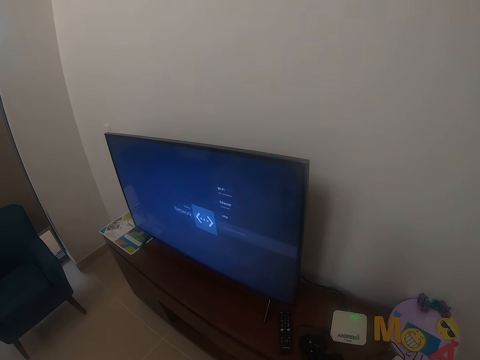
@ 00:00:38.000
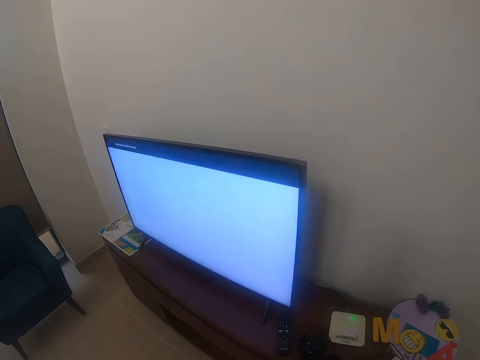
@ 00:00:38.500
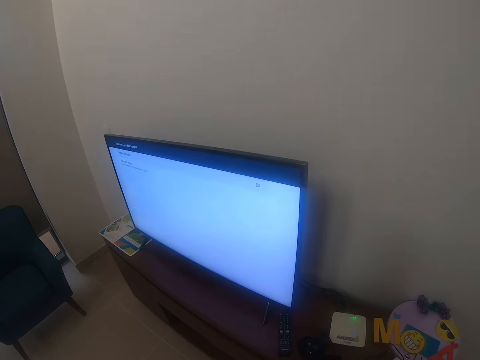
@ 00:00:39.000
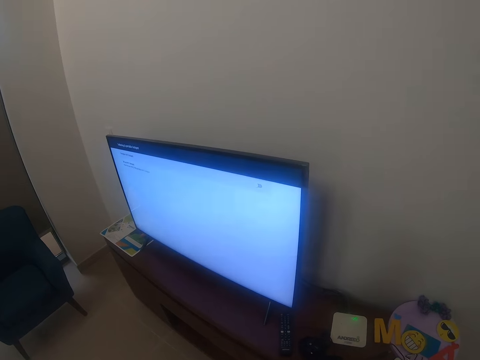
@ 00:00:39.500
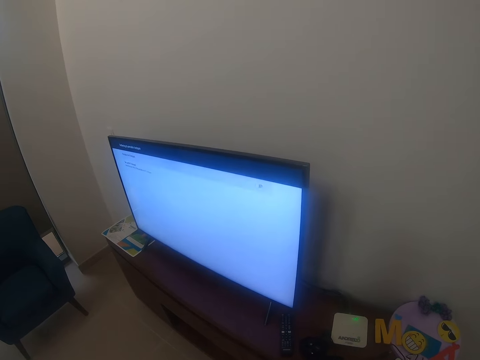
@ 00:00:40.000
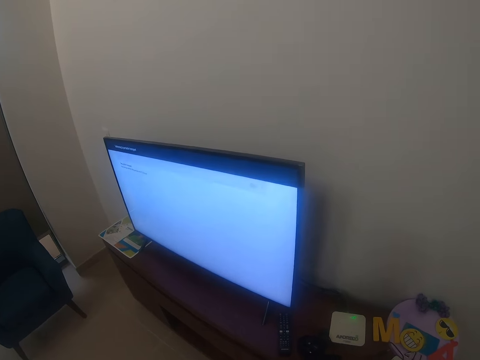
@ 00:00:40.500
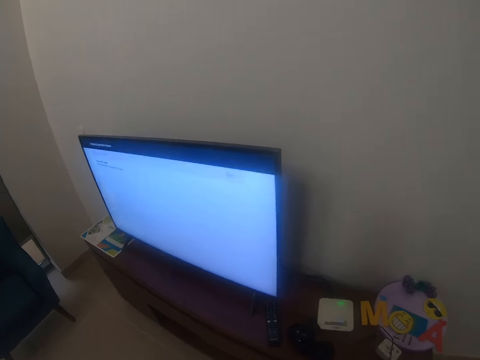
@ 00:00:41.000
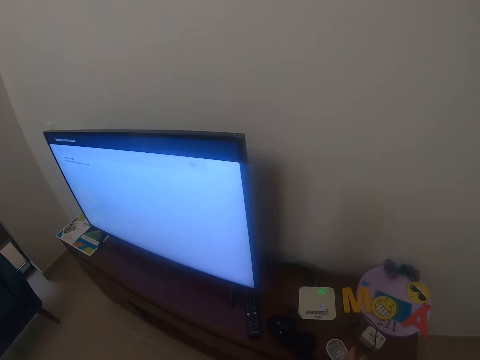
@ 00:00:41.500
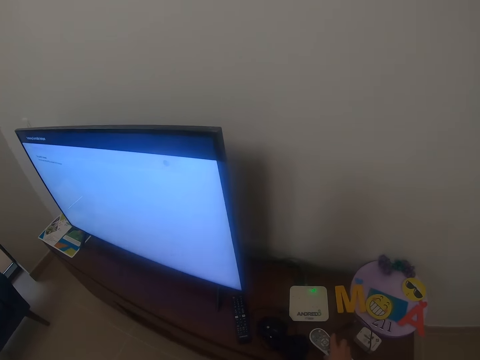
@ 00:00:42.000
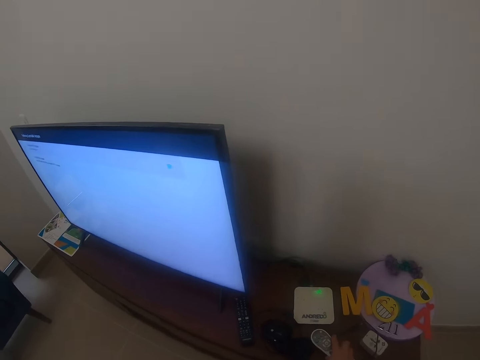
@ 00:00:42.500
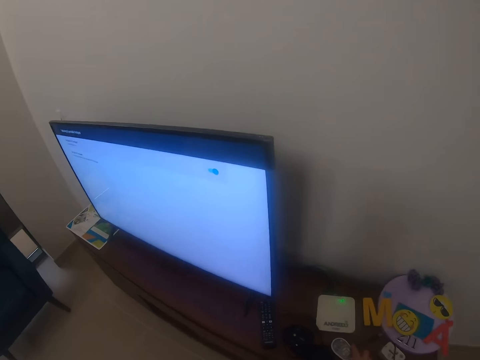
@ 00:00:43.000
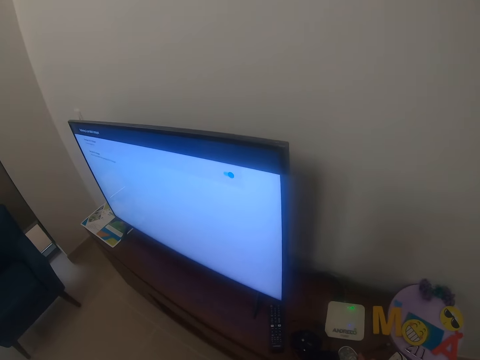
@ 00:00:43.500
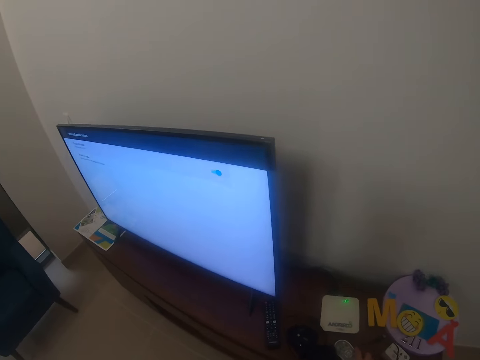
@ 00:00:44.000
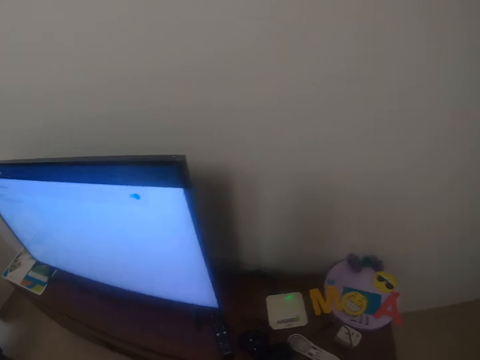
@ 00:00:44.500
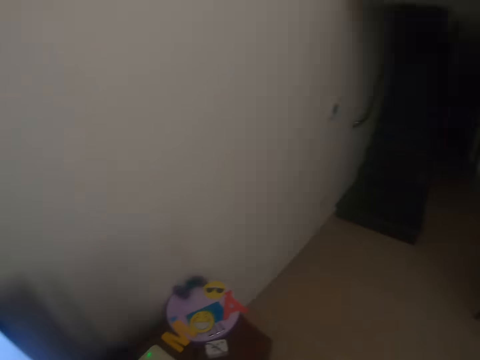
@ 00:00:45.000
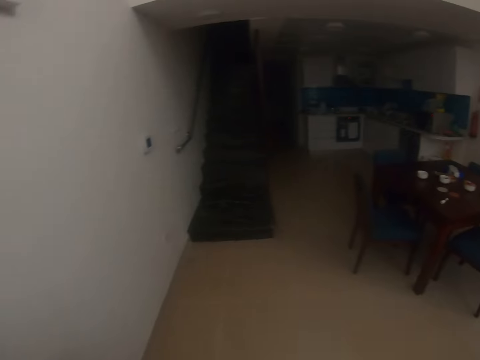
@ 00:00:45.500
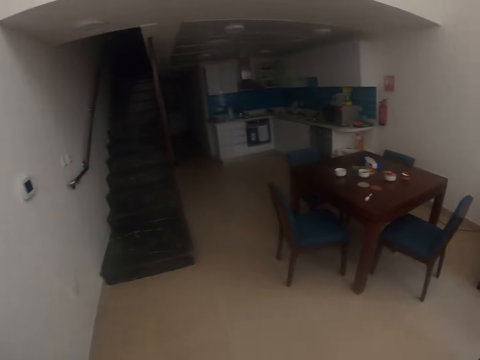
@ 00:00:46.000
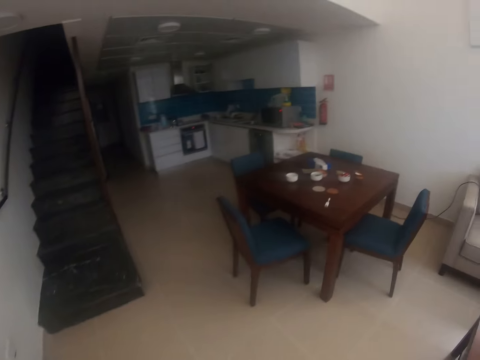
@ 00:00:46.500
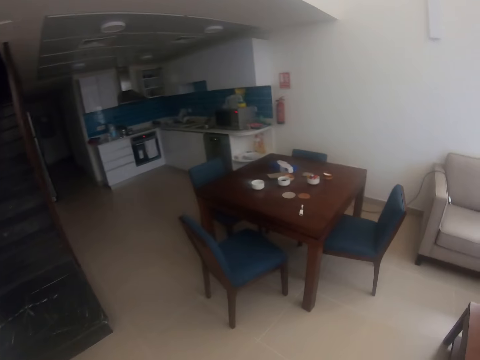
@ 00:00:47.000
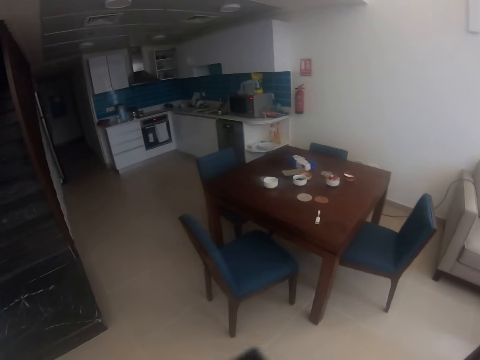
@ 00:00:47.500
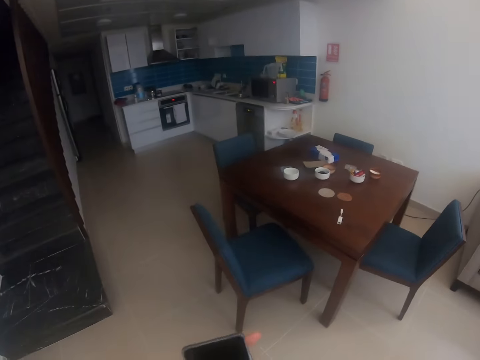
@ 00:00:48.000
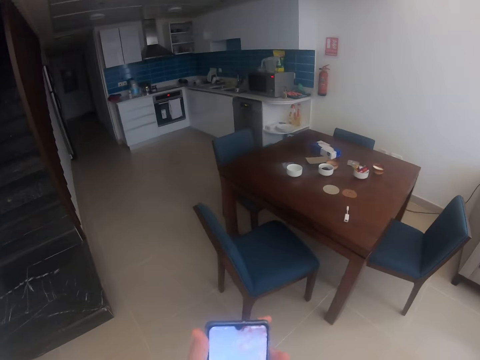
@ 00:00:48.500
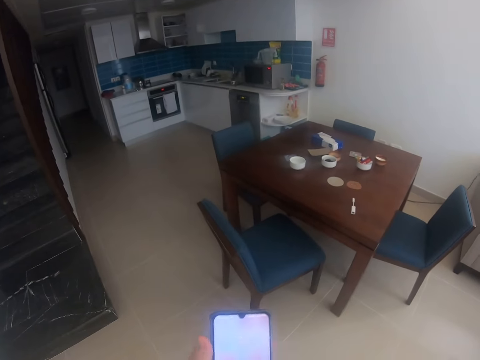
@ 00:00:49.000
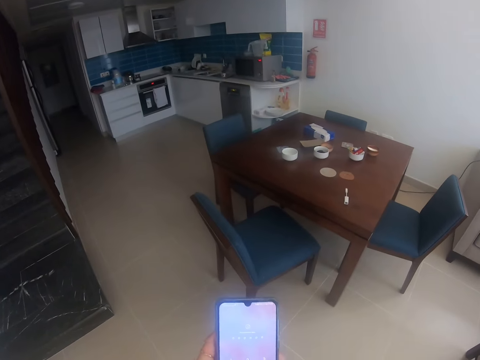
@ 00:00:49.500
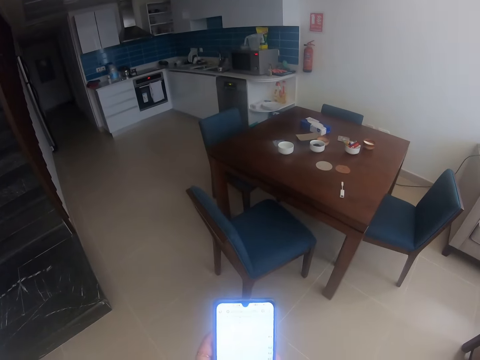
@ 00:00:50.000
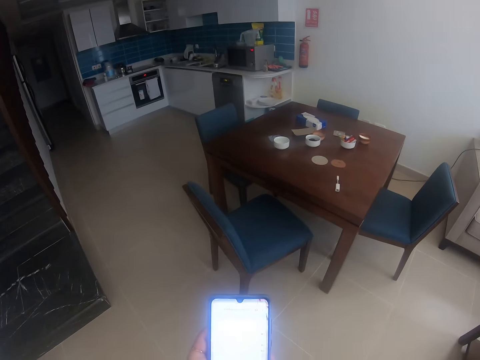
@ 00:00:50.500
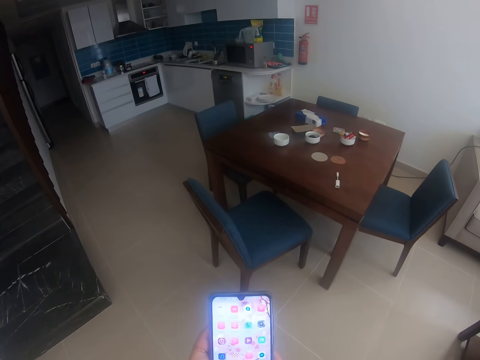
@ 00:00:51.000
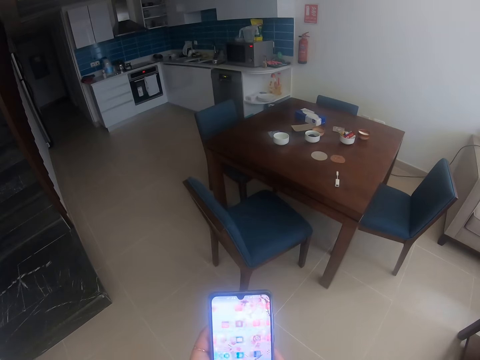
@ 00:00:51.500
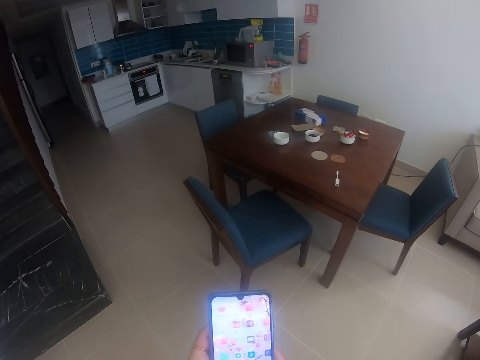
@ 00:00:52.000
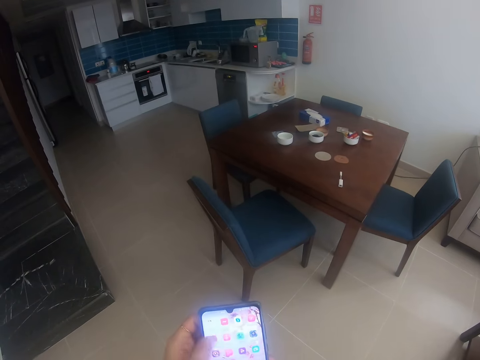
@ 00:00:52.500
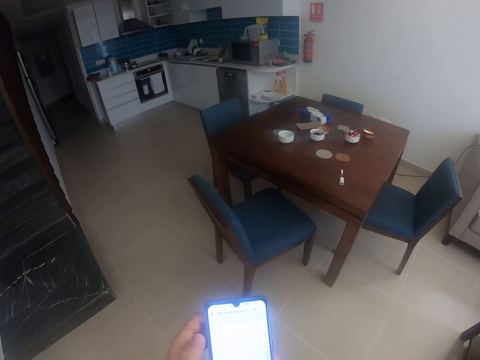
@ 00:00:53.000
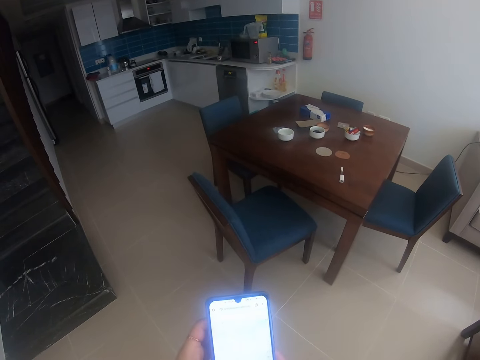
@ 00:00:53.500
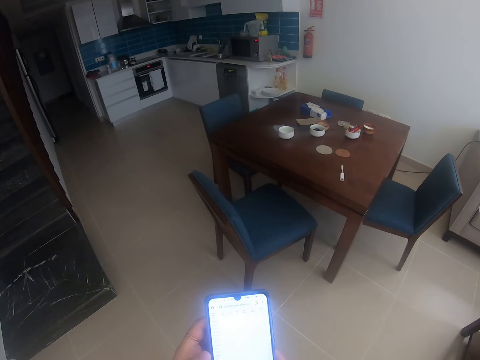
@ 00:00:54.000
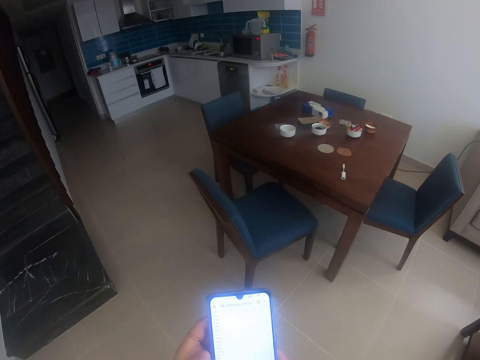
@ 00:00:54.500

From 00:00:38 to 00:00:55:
The camera wearer puts the remote on the table. They walk around the house. They dial the phone. They scroll the phone.

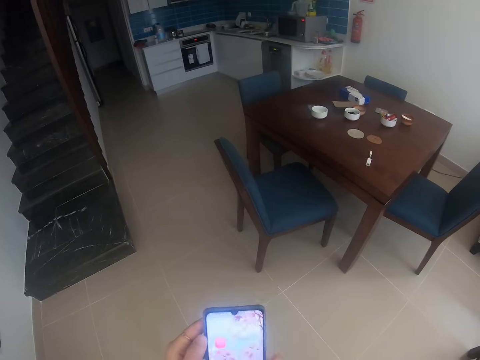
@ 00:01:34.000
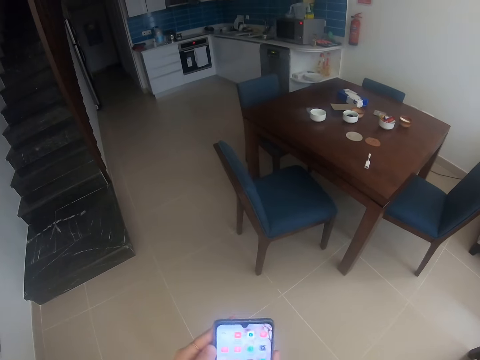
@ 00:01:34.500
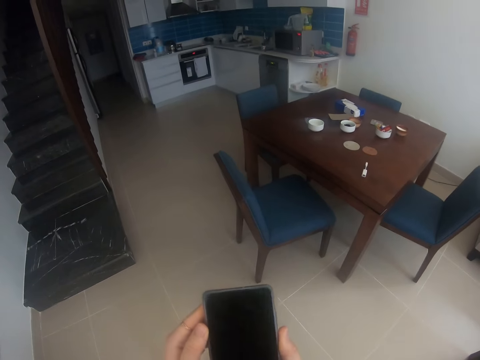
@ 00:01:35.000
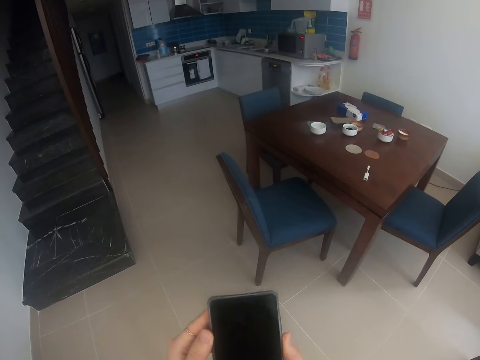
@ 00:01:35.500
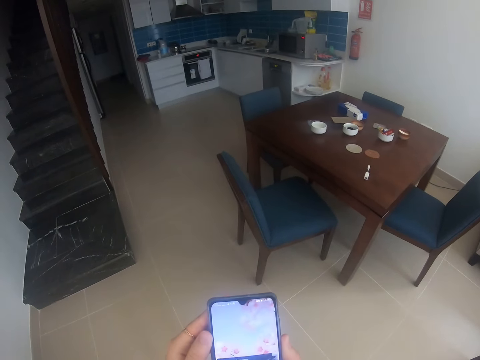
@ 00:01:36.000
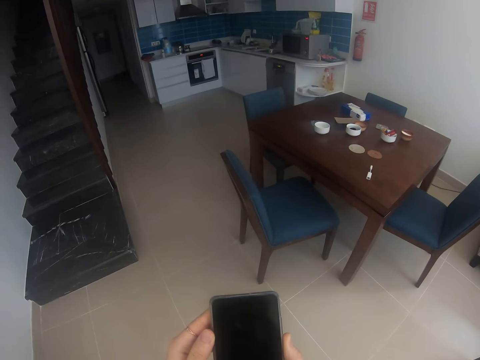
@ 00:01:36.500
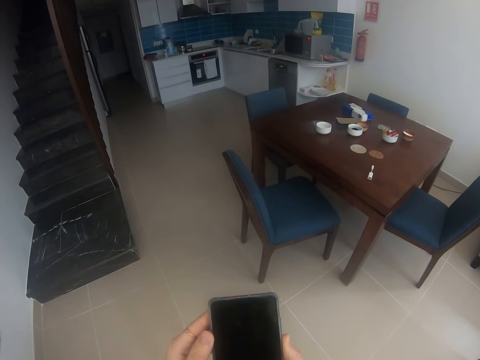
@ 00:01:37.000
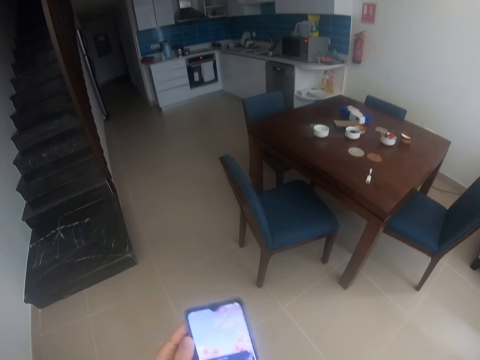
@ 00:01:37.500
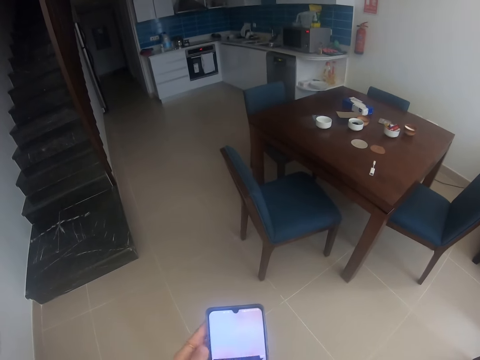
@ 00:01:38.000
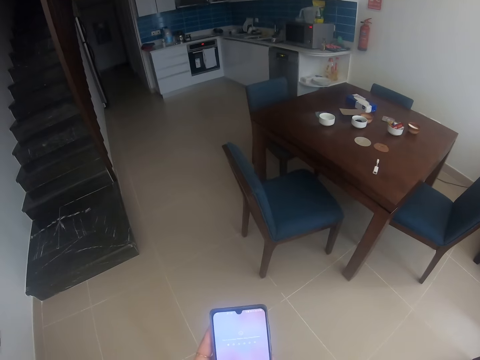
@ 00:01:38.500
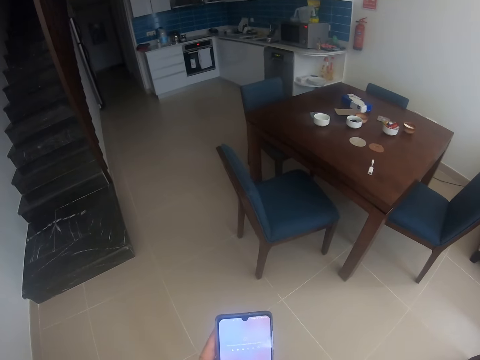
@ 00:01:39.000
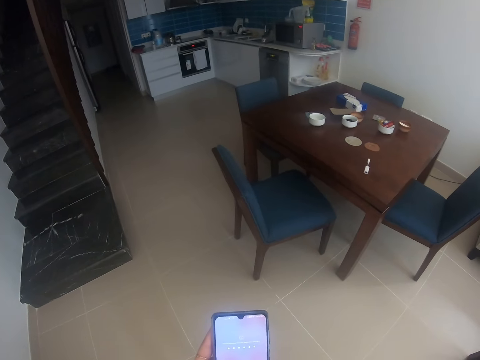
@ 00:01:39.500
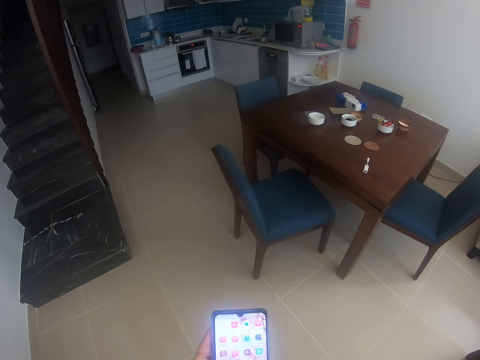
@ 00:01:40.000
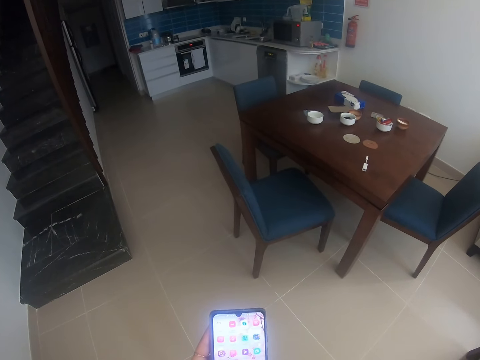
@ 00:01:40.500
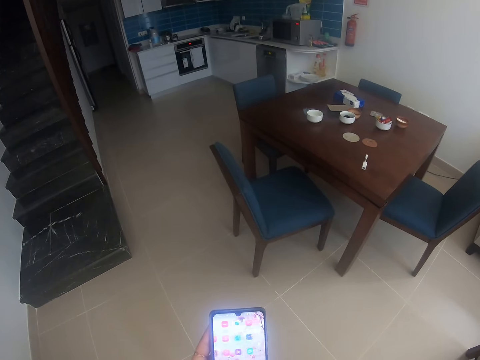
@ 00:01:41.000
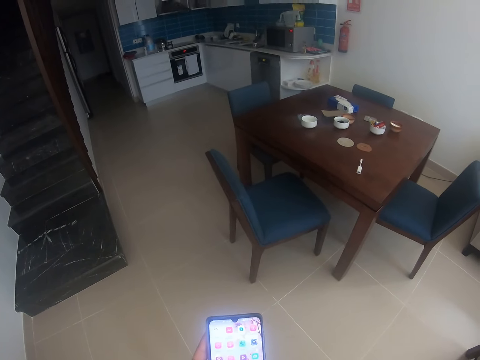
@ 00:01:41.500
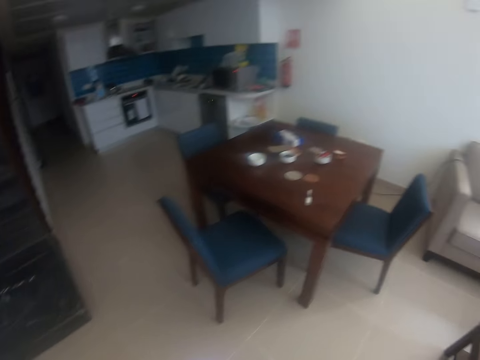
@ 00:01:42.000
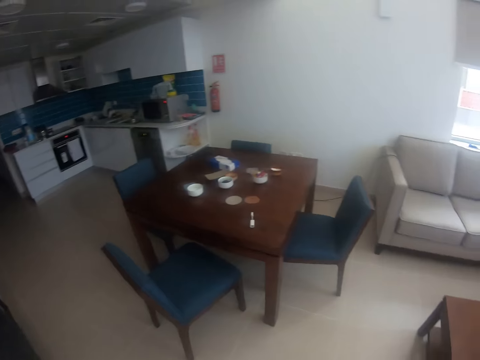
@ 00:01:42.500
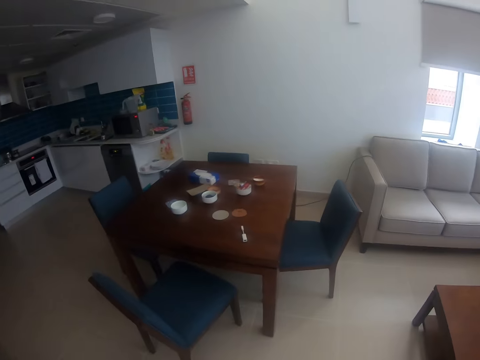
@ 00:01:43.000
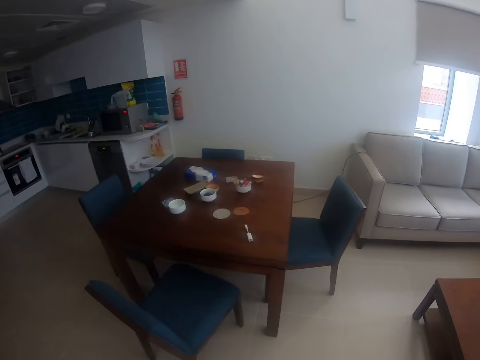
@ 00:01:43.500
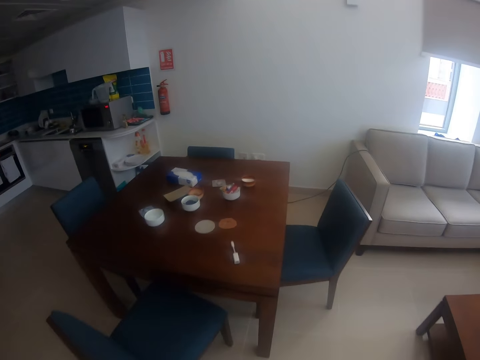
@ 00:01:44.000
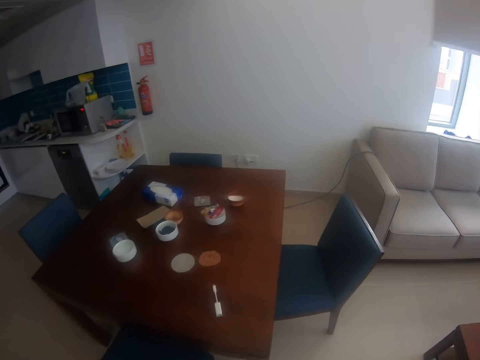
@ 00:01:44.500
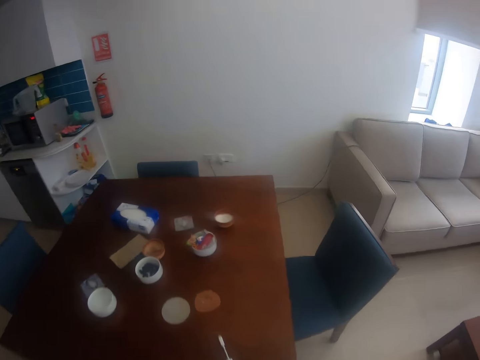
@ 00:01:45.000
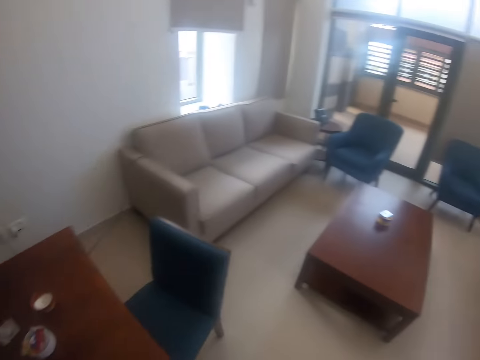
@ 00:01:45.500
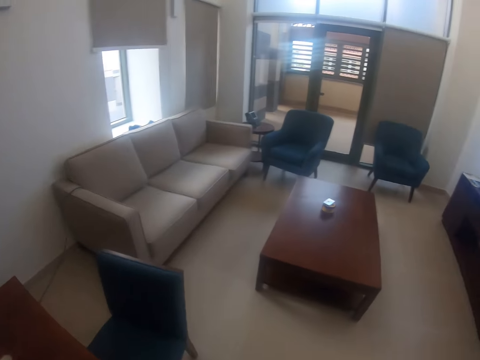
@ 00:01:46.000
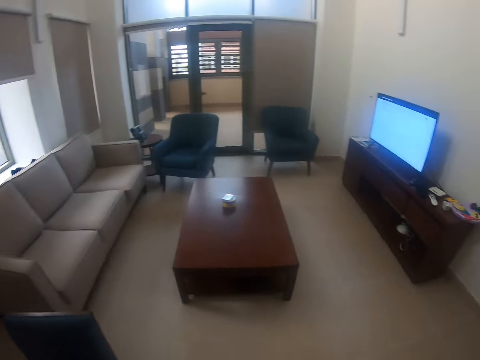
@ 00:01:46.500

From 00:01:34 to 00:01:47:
The camera wearer switches off the phone. They switch on the phone. They scroll the phone. They look around the house. They walk to the dining area. They walk around the house.
